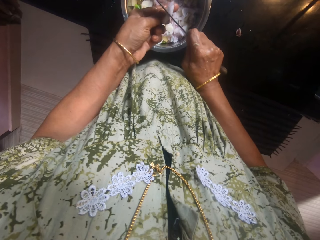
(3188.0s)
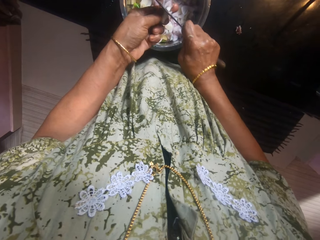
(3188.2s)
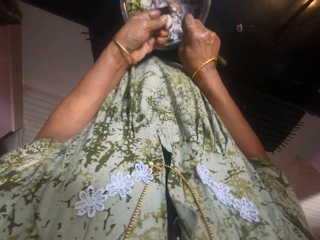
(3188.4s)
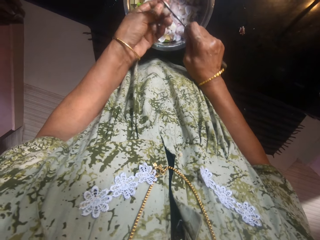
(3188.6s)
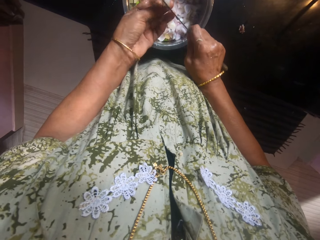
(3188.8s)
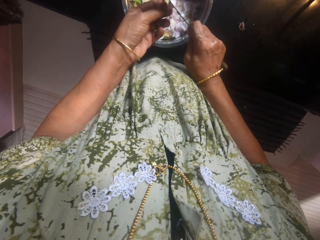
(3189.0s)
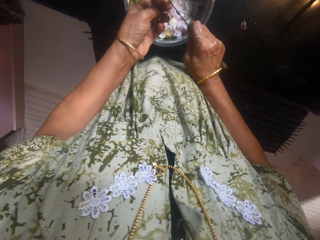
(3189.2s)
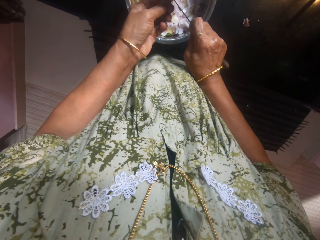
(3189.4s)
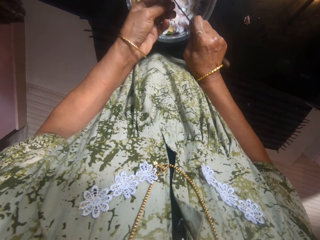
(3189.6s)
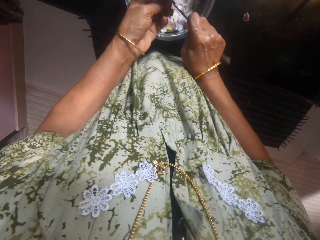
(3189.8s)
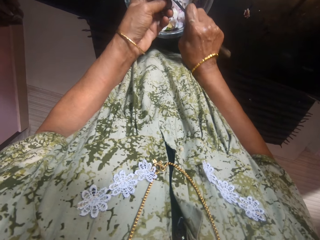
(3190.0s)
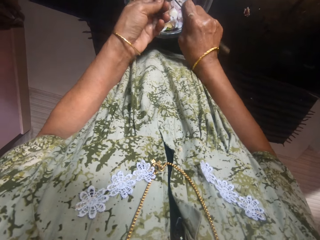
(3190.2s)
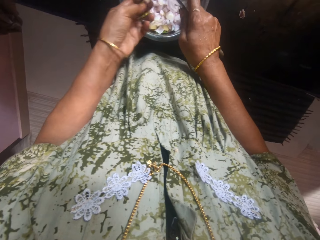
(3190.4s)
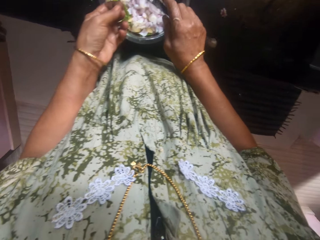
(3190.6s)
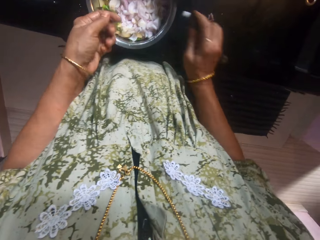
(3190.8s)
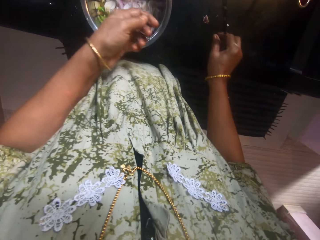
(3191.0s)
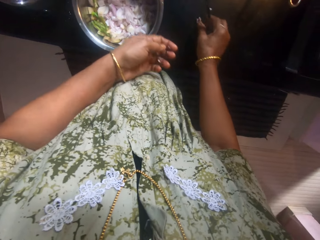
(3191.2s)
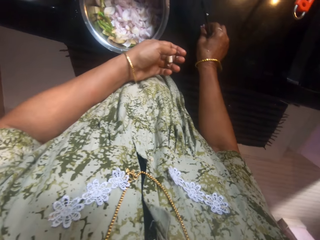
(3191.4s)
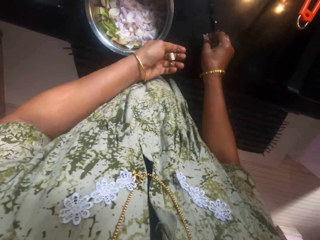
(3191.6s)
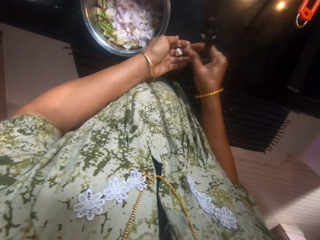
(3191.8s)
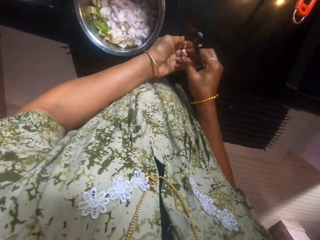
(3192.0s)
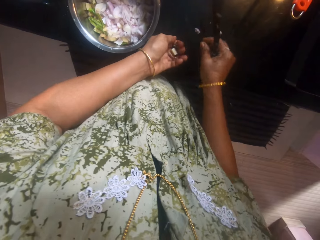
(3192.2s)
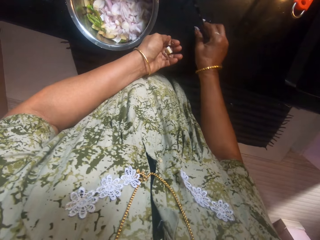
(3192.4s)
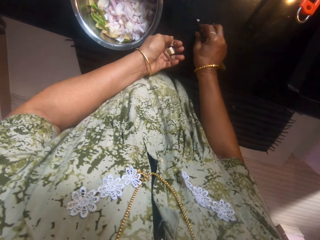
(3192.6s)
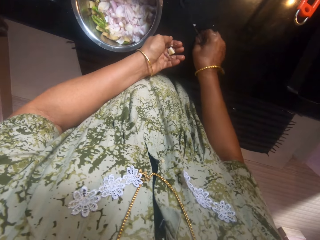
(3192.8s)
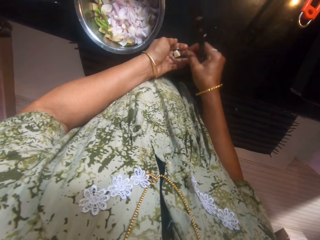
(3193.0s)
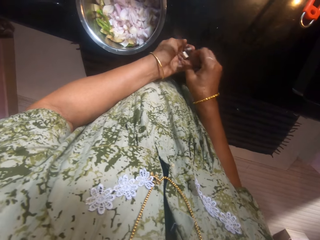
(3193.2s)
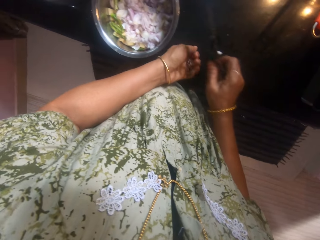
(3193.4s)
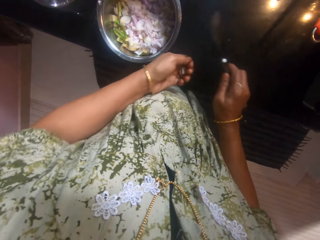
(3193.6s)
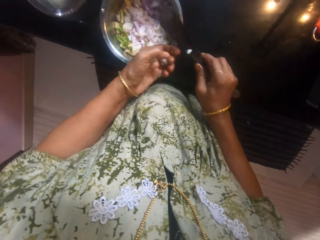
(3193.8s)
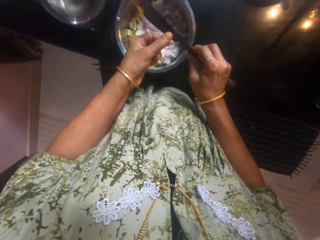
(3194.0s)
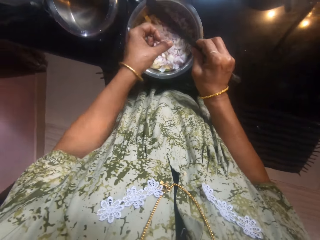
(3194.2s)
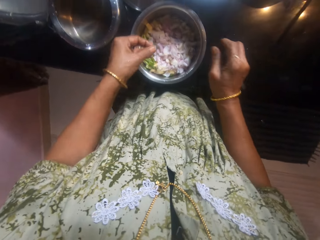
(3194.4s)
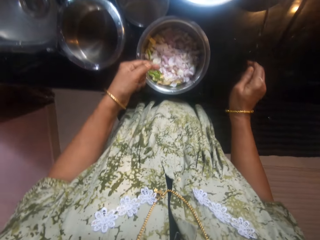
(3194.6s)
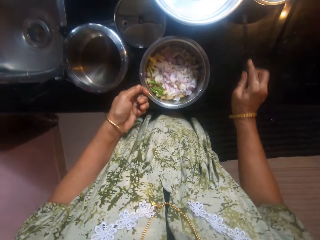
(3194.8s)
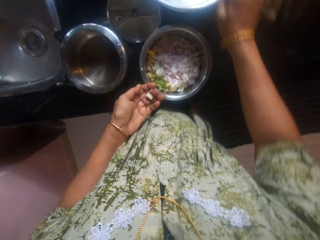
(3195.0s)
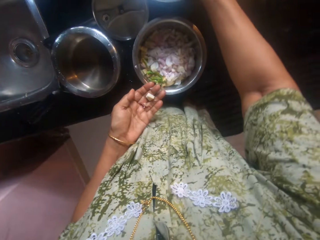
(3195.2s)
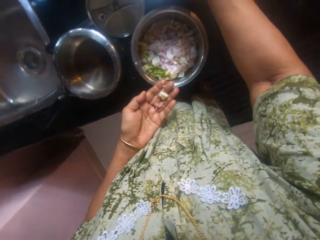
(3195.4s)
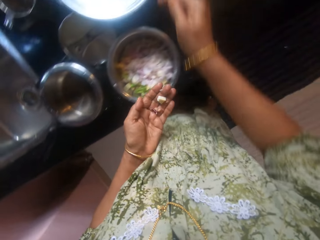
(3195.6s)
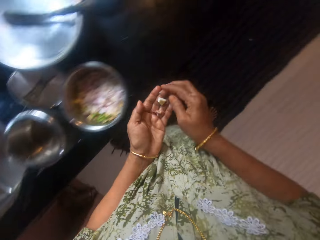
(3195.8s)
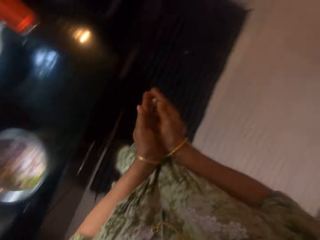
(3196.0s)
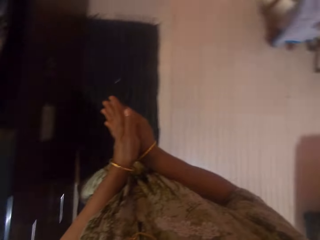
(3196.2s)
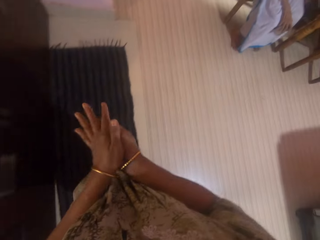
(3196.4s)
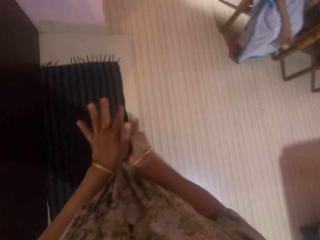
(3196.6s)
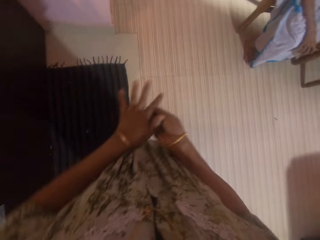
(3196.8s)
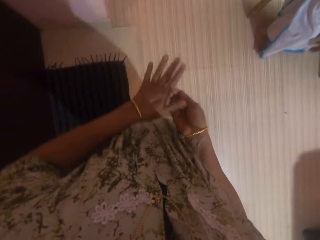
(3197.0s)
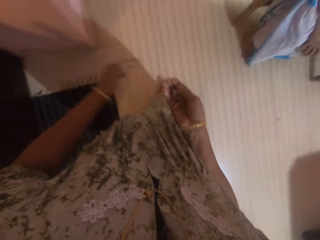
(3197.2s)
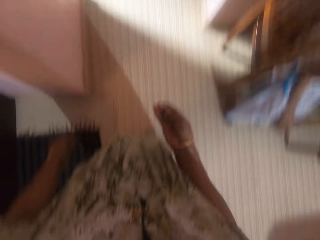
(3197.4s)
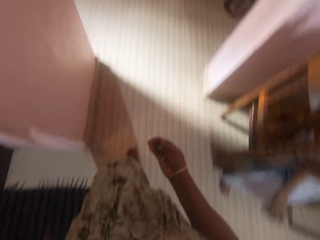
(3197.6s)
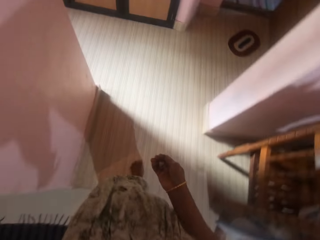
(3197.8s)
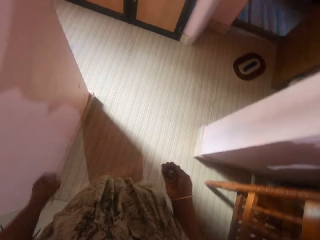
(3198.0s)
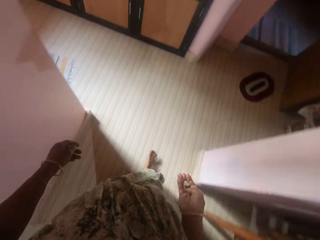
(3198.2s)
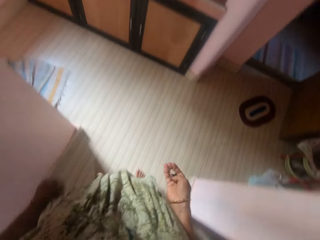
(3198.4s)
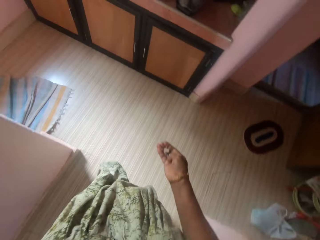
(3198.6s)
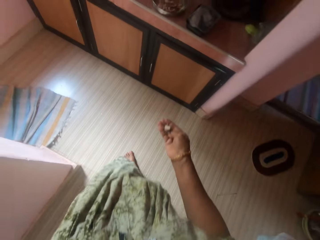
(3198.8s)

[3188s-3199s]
The camera wearer picks little objects from the slab with her right hand to her left hand. She puts the knife down. She passes the objects in her left hand to her right hand. She walks to another room.

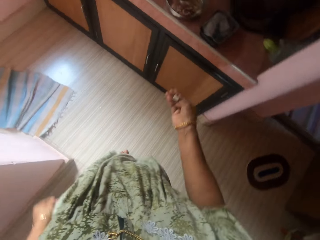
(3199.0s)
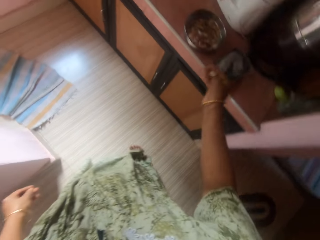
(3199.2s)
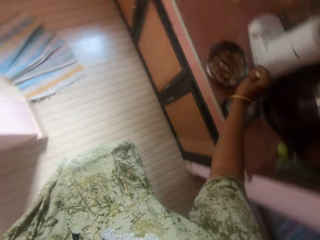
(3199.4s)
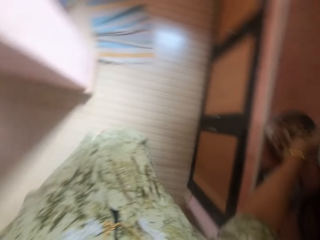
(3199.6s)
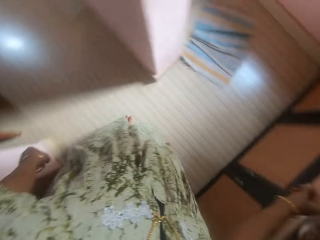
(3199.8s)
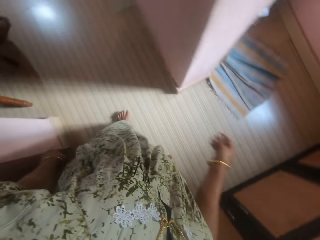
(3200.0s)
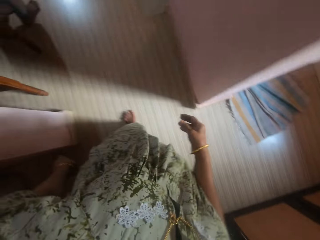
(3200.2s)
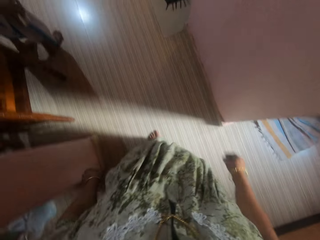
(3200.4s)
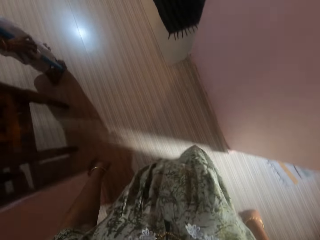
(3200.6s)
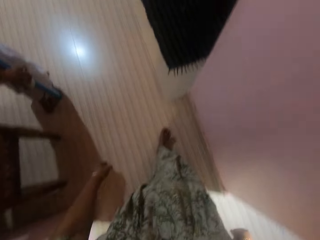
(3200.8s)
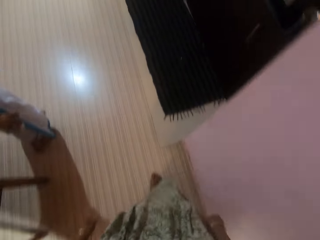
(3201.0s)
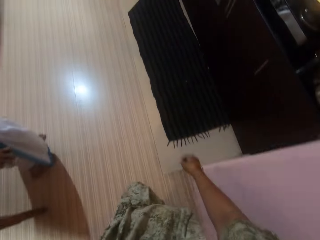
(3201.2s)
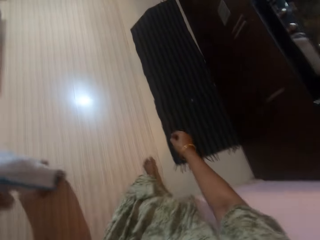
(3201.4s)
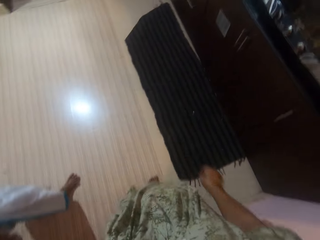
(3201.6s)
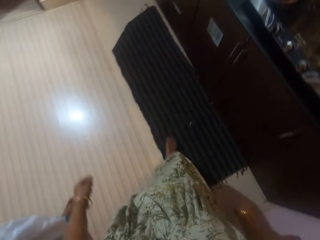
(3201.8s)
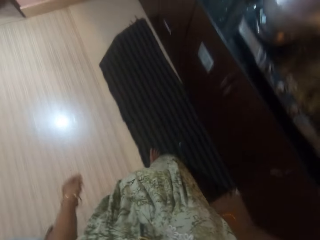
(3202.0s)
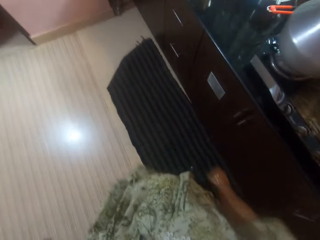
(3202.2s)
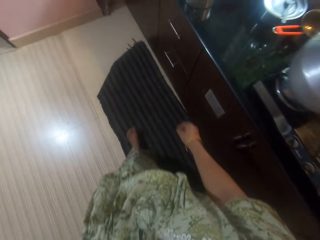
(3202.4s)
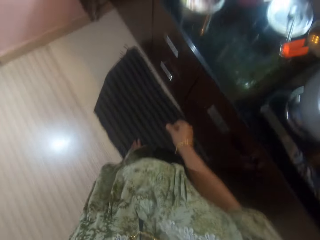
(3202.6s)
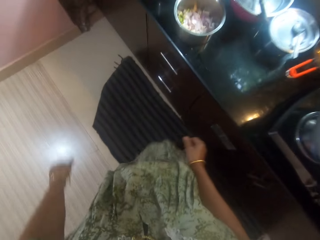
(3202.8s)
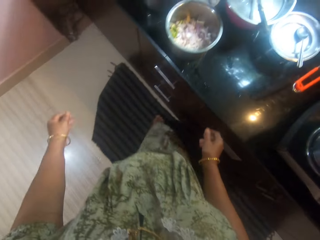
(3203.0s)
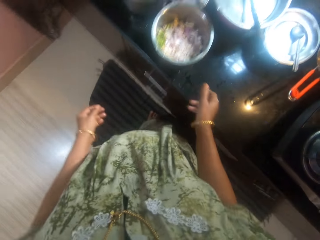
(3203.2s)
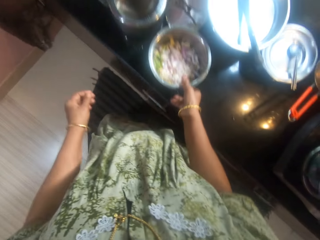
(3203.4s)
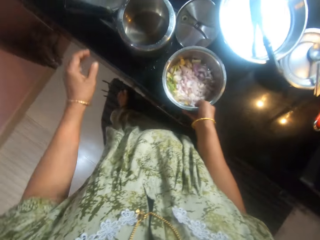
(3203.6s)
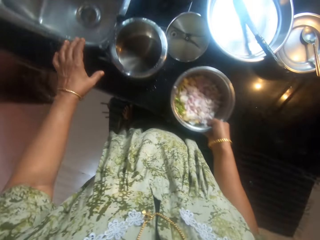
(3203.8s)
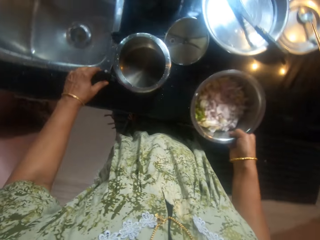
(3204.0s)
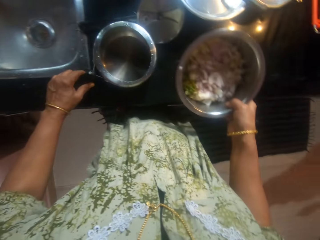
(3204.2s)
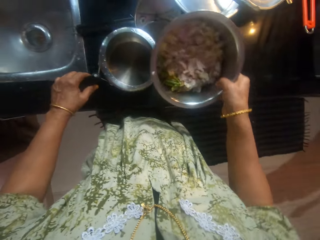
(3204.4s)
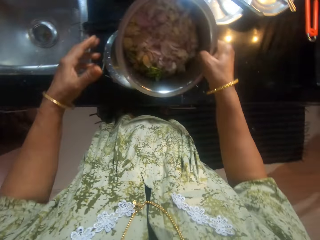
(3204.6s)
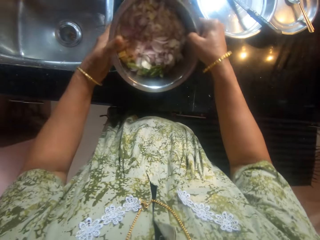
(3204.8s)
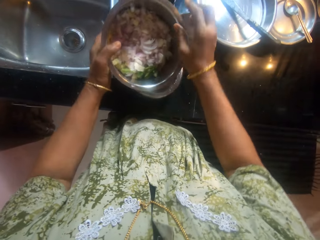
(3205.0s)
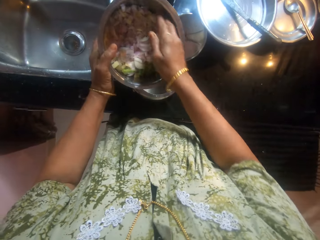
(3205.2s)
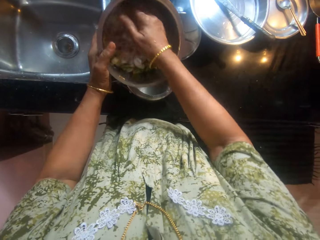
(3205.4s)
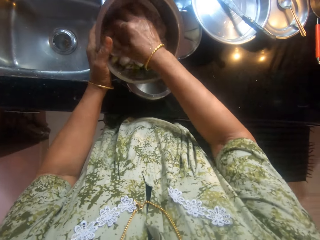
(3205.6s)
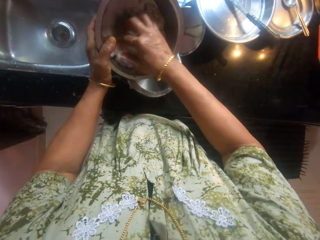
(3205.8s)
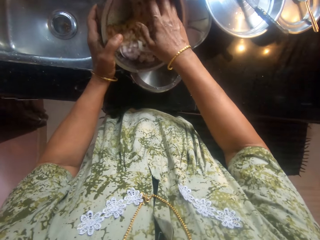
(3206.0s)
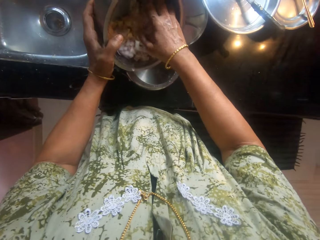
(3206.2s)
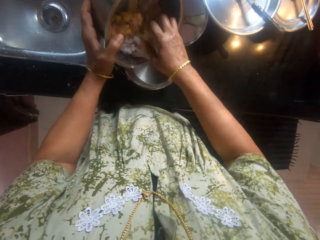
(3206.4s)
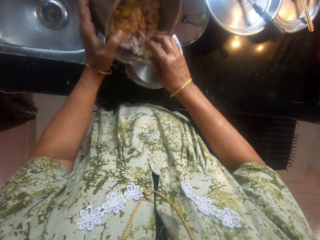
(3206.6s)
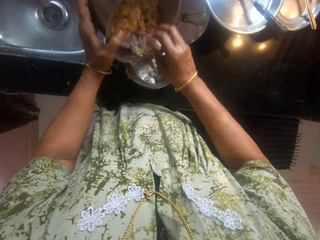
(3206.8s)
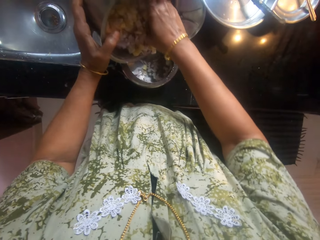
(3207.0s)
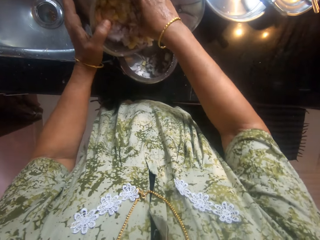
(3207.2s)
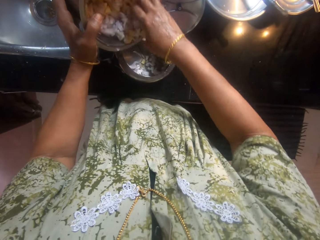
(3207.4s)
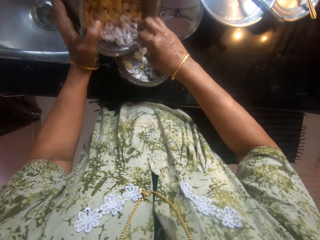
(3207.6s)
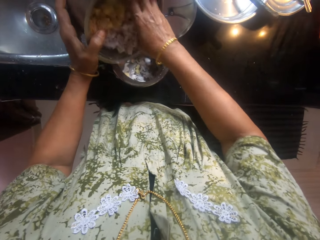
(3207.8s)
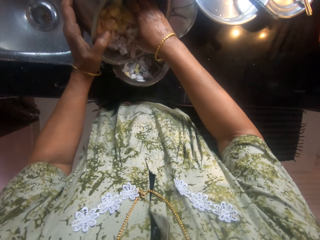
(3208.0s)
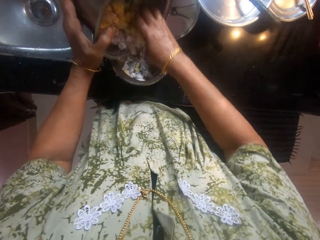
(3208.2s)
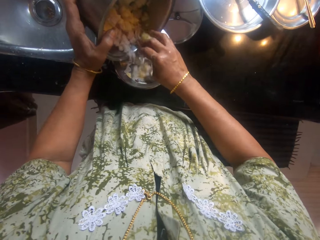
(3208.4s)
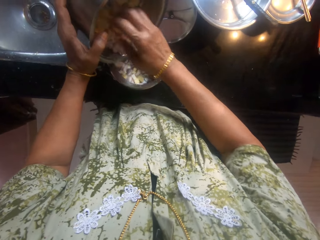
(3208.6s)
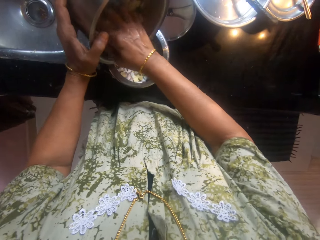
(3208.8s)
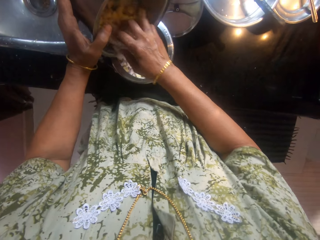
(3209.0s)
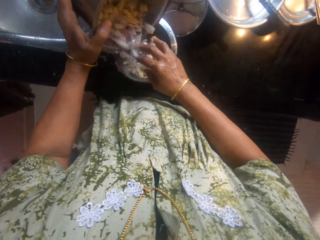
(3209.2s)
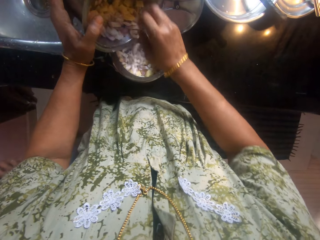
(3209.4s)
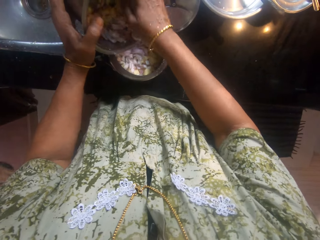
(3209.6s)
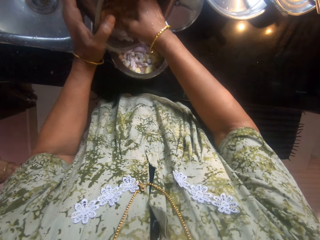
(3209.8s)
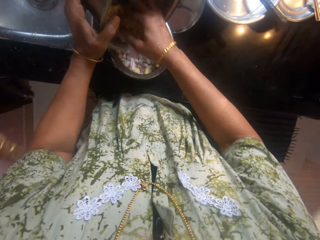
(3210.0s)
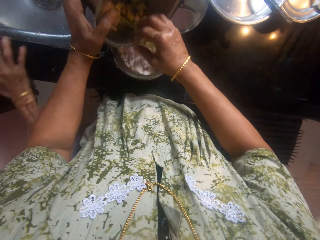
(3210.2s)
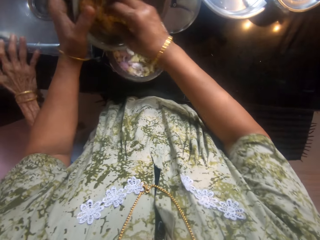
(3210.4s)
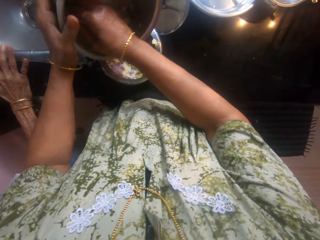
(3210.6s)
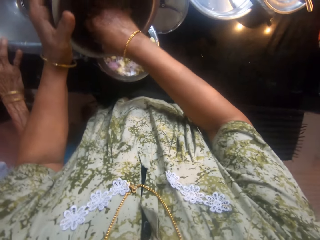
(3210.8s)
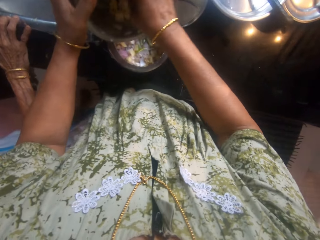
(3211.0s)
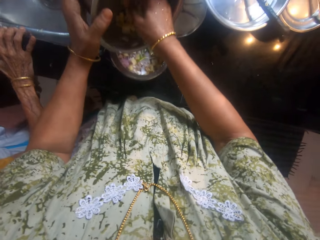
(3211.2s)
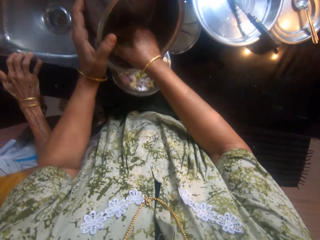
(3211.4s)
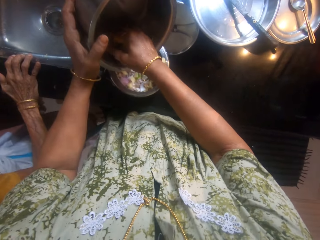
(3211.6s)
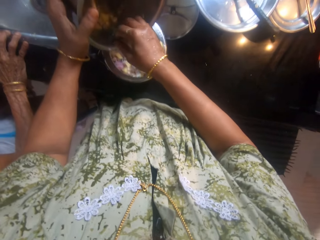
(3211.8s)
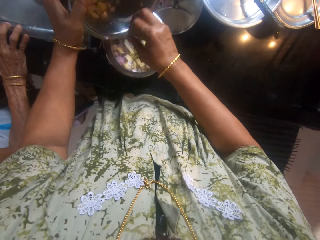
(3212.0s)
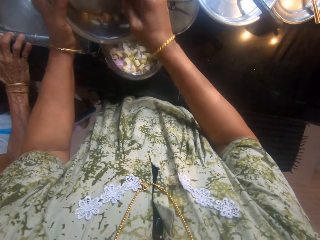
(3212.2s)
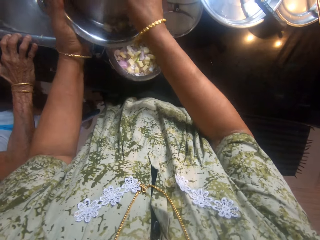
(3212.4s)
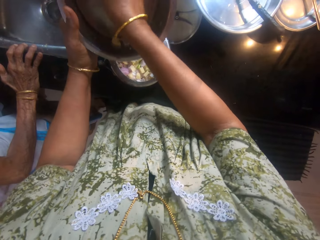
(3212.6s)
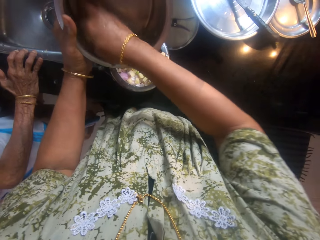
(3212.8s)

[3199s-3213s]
The camera wearer drops the objects in her right hand into a pot on the slab. She walks back to the slab. She adjusts another pot with her left hand and picks up a pot with her right hand. She passes the pot in her right hand to her left hand. She takes the content of the pot in her left hand into the pot on the slab with her right hand.
